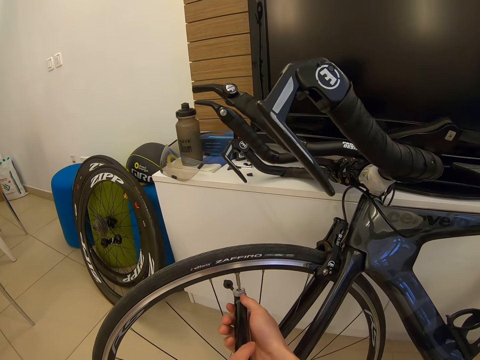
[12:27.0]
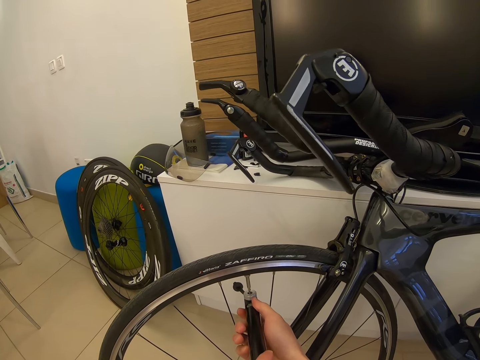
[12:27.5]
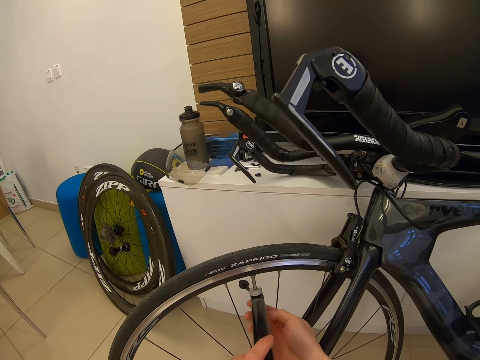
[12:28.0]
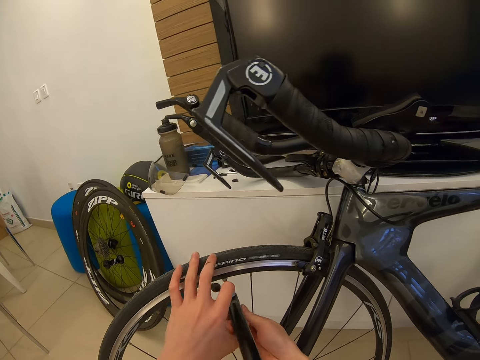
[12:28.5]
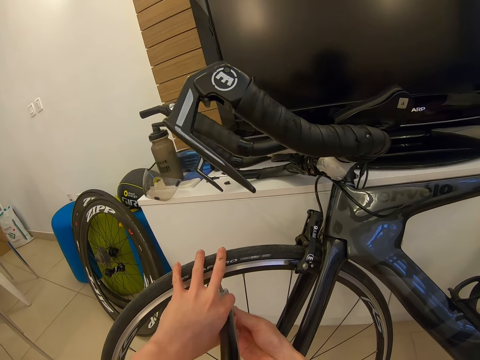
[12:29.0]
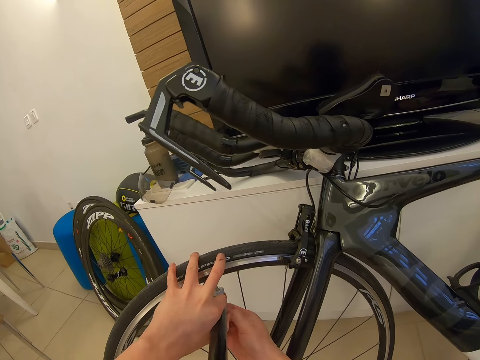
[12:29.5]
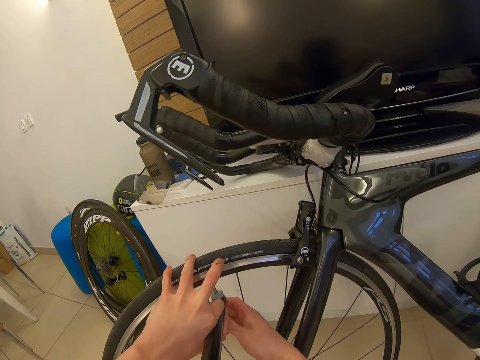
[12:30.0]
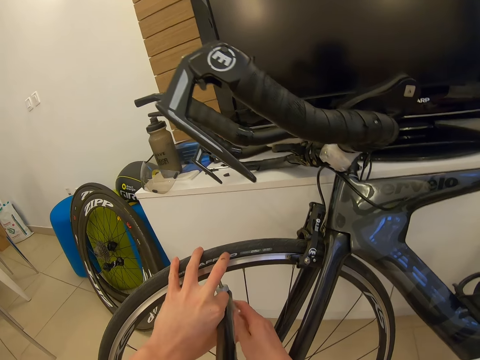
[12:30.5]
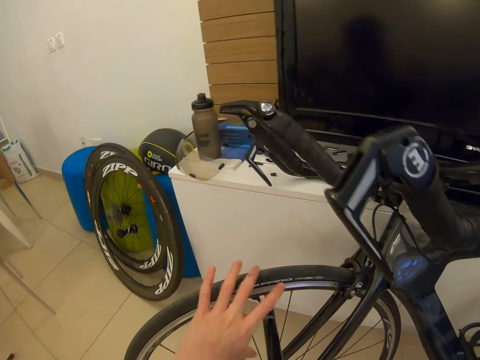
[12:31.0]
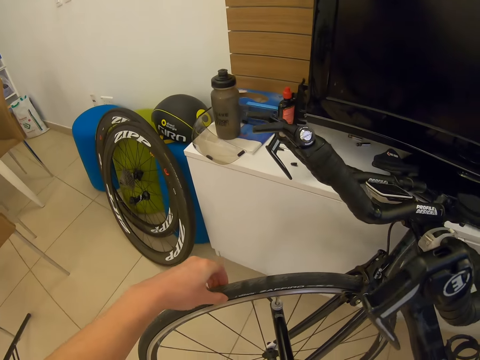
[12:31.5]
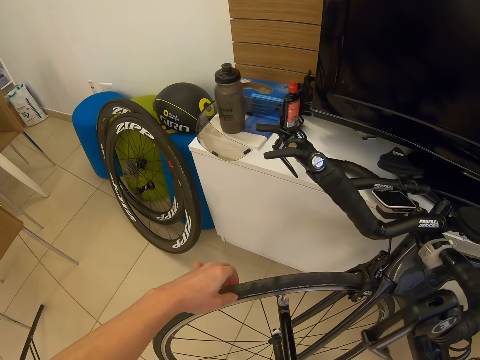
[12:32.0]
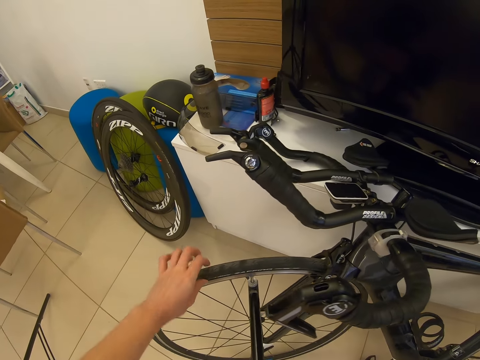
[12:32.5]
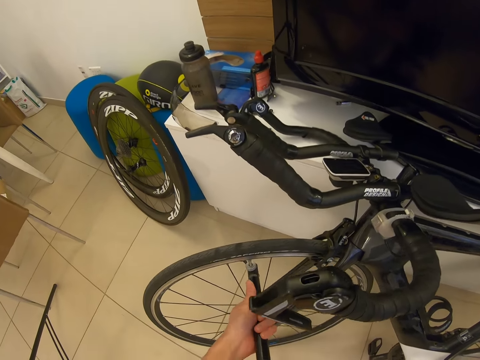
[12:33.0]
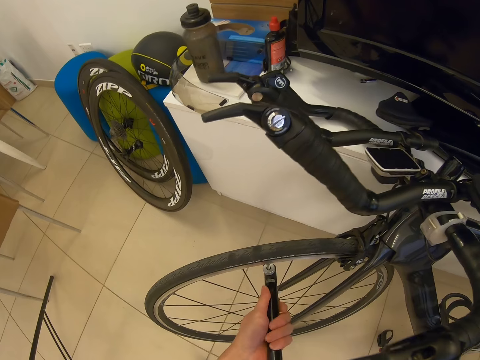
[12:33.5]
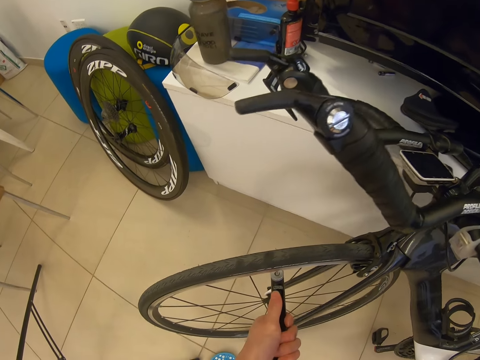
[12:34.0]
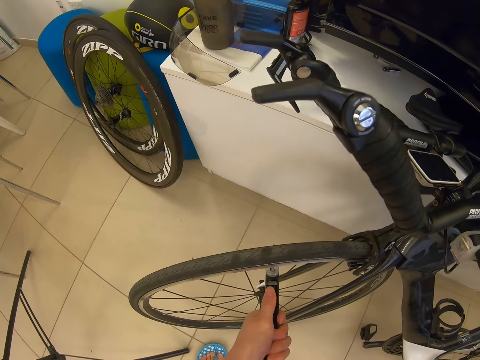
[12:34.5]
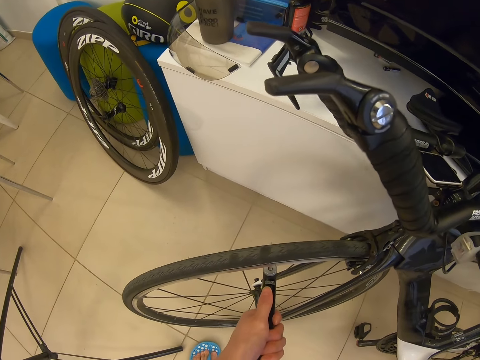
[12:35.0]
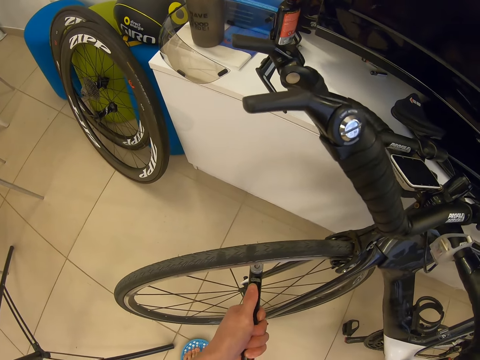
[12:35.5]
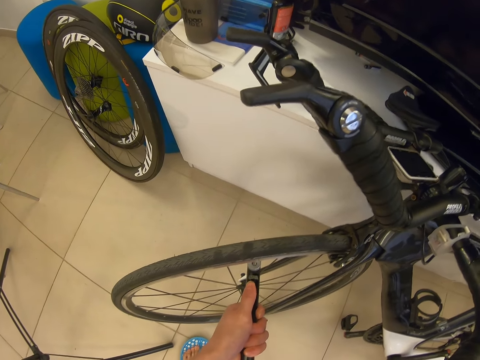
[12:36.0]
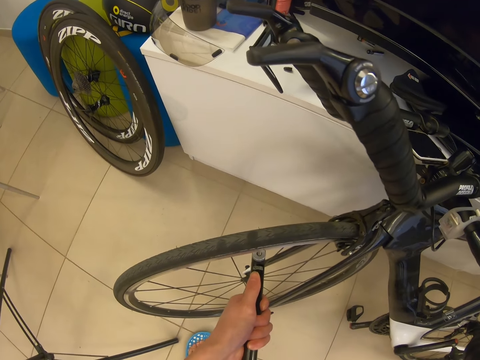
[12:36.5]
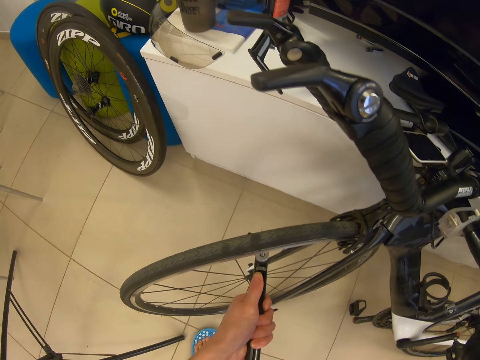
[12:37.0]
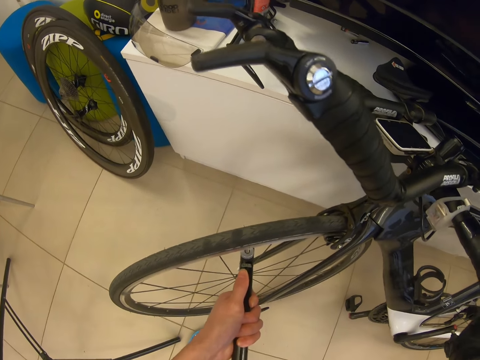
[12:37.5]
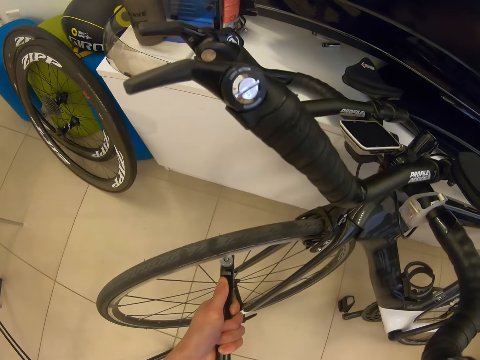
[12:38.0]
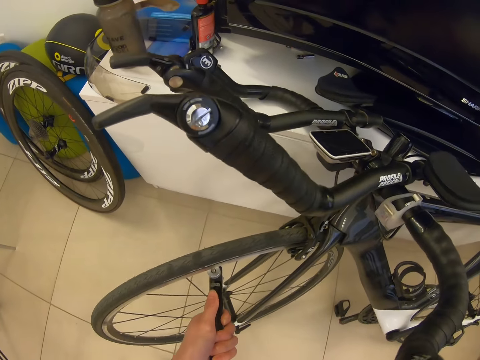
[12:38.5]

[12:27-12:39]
The camera wearer inserts the pump on the valve. They press the tire. They pump air in the bicycle tire.

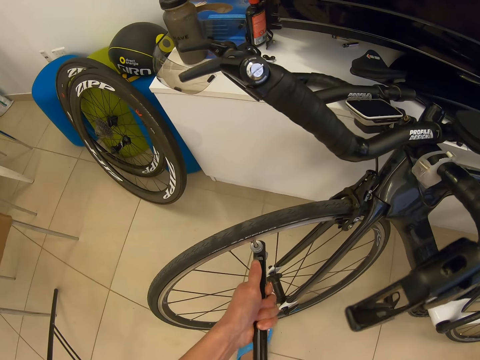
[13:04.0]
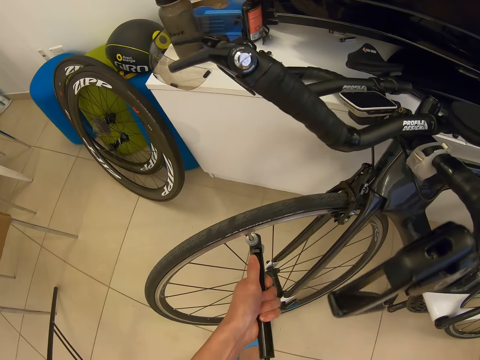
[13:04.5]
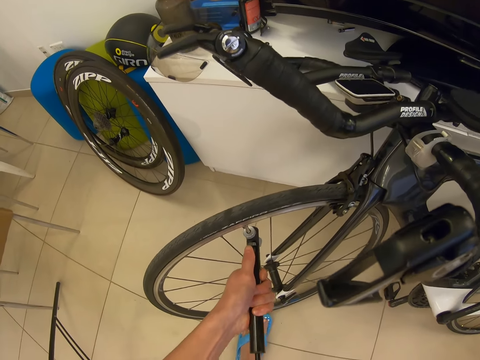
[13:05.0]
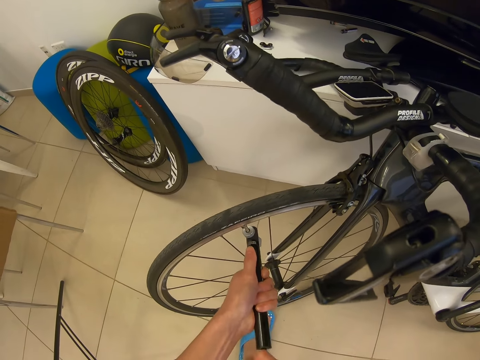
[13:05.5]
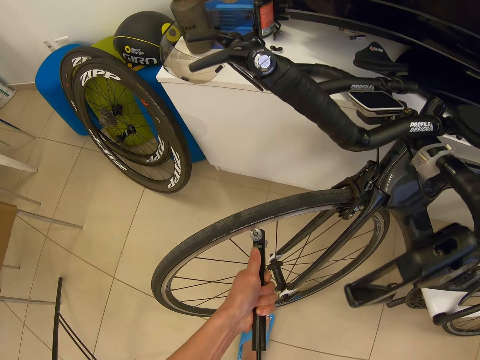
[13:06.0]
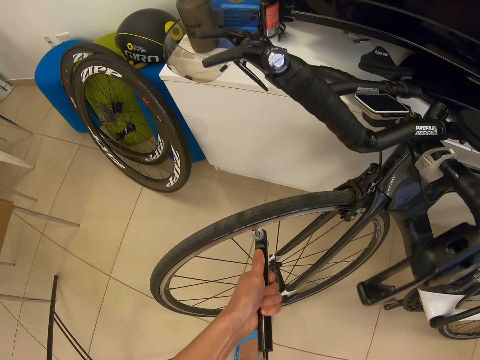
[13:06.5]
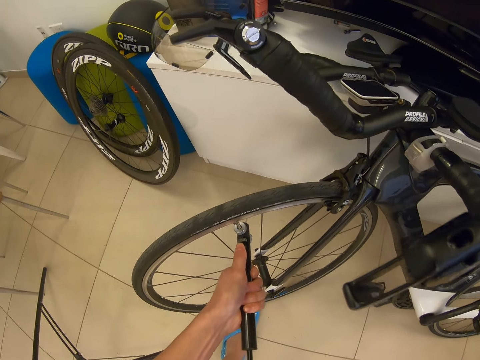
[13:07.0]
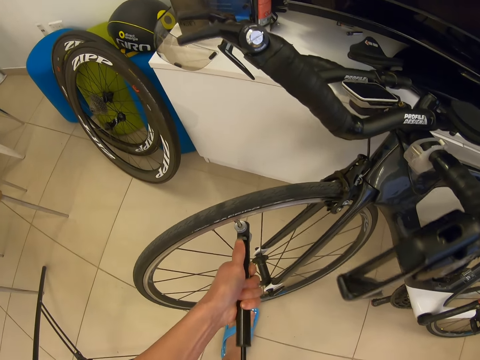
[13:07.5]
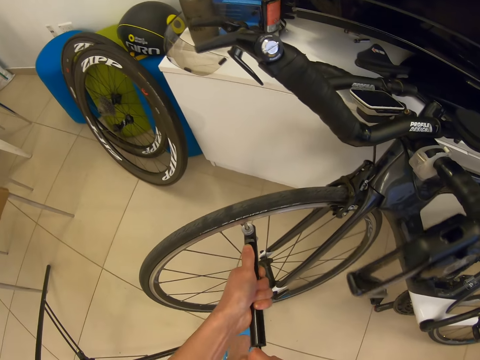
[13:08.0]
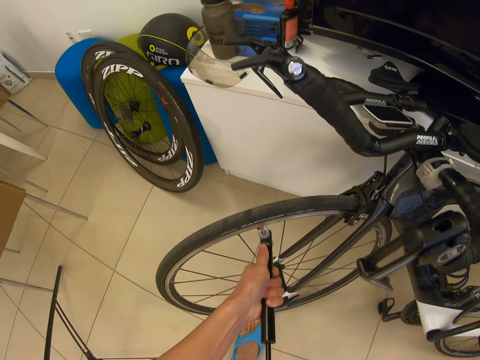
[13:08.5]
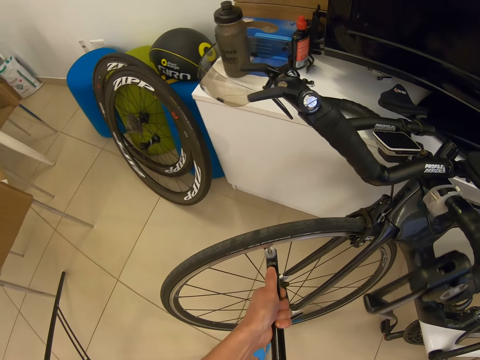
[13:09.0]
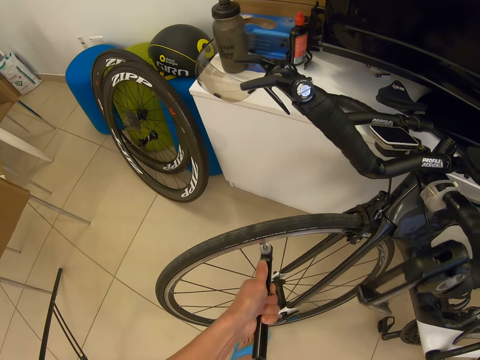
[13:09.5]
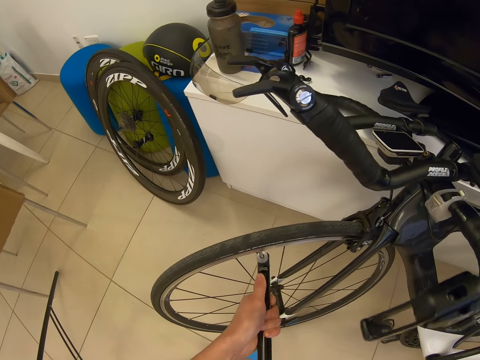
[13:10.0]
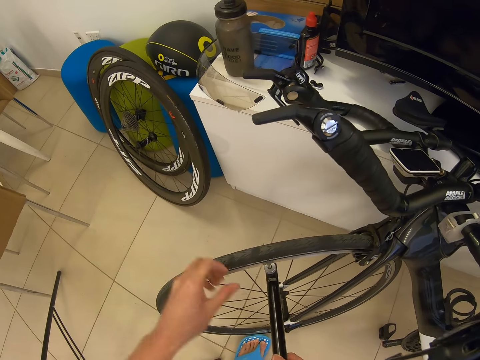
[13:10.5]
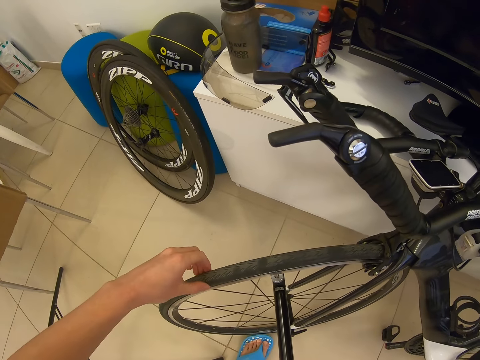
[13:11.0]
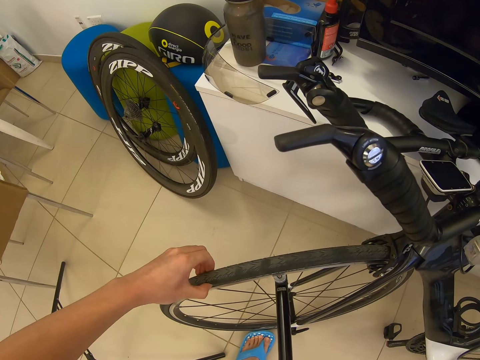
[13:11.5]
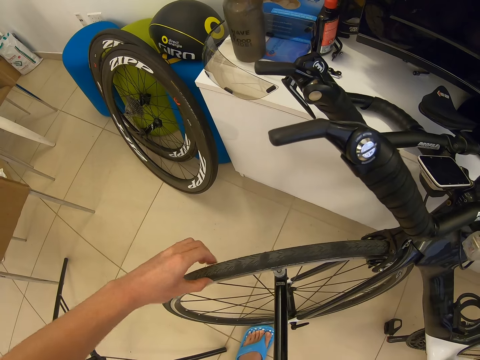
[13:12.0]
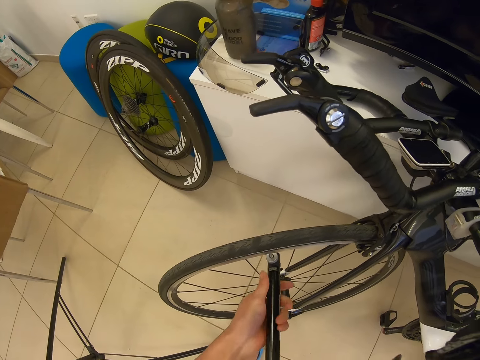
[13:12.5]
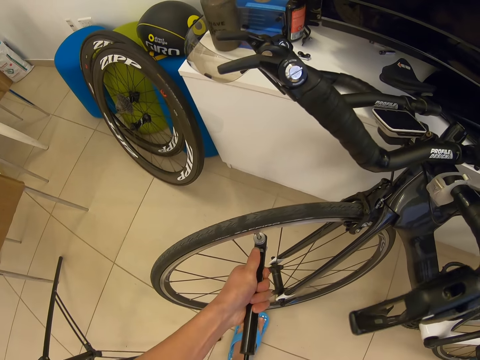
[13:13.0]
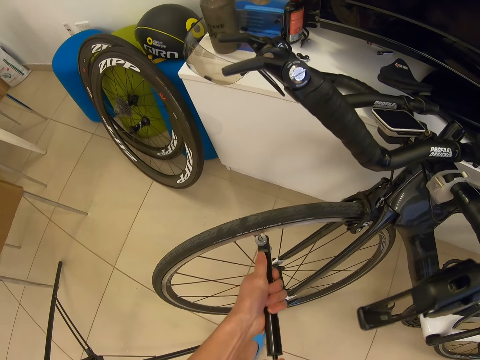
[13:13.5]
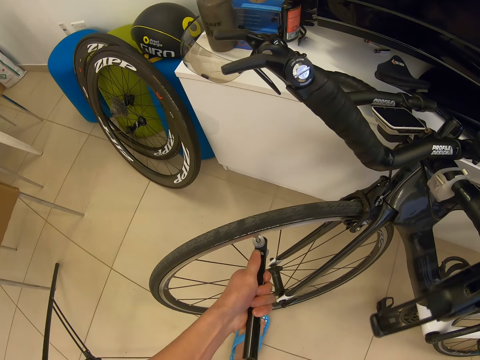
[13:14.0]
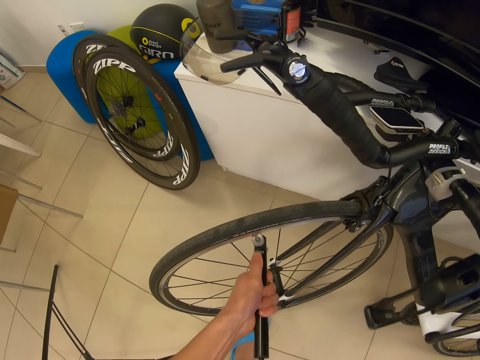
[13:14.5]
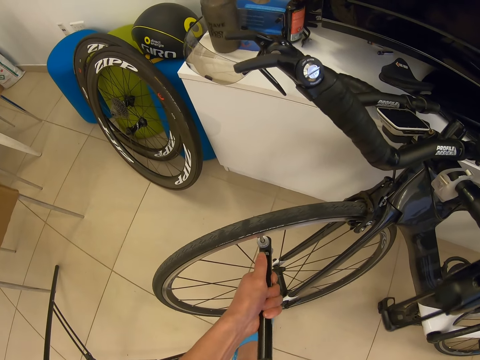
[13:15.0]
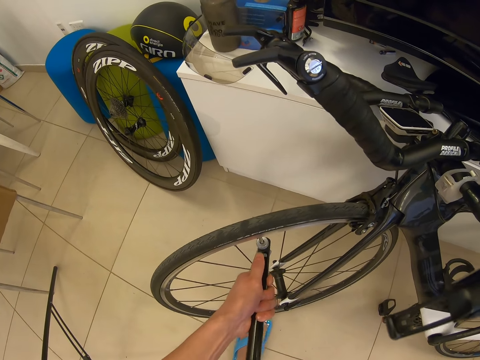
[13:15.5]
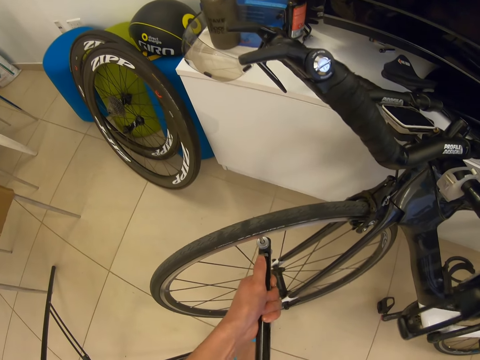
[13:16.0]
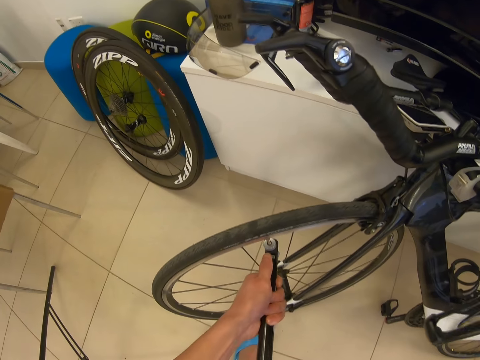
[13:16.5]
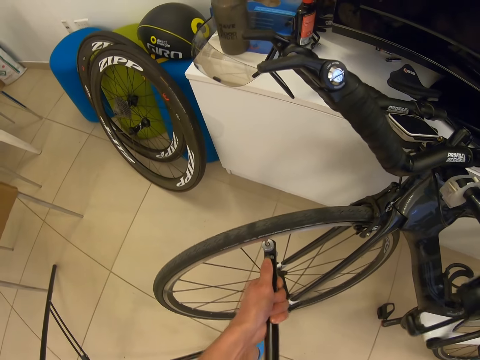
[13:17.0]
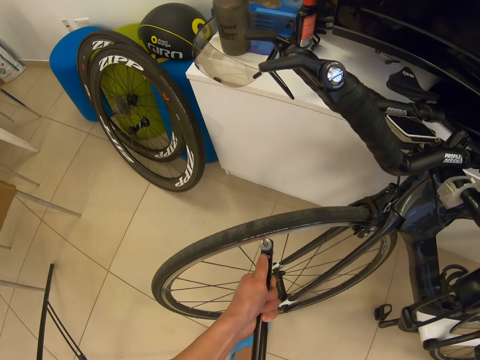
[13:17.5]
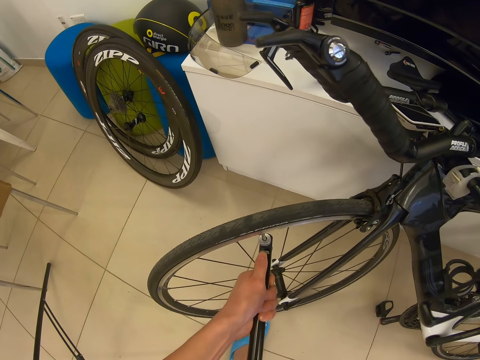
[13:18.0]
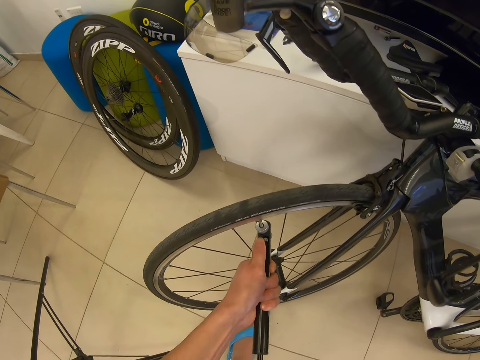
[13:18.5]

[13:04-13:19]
The camera wearer pumps the bicycle. They press the tire. They pump air in the bicycle tire.
